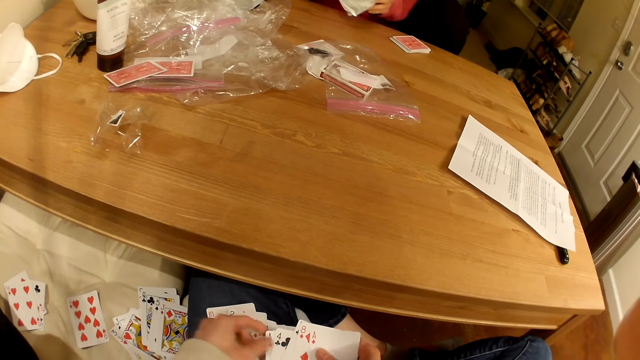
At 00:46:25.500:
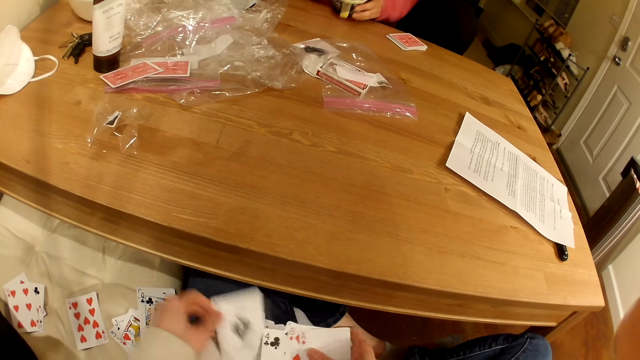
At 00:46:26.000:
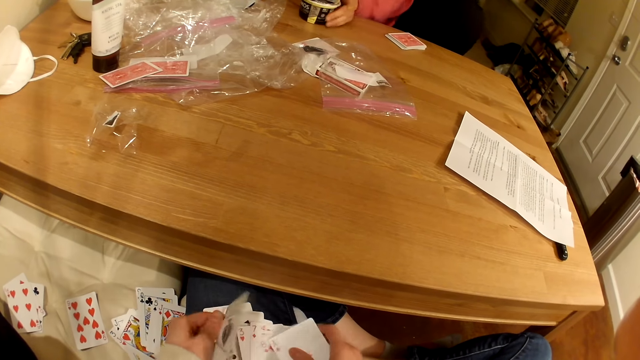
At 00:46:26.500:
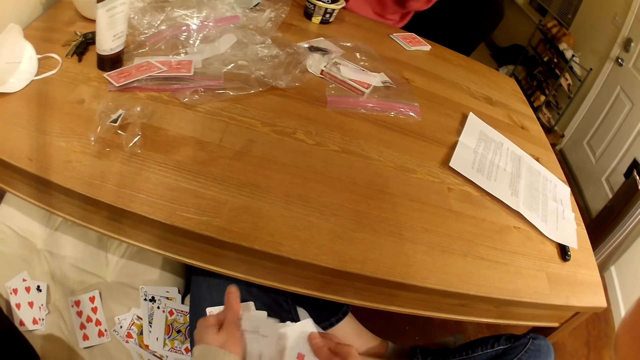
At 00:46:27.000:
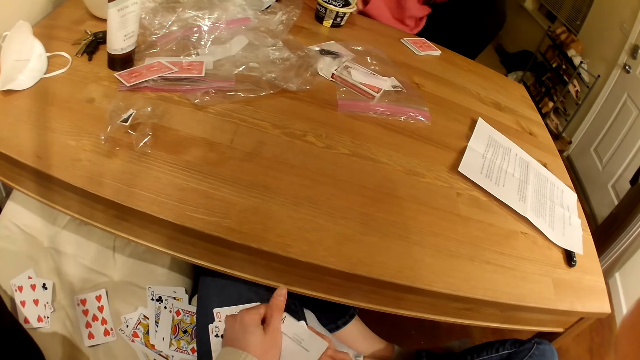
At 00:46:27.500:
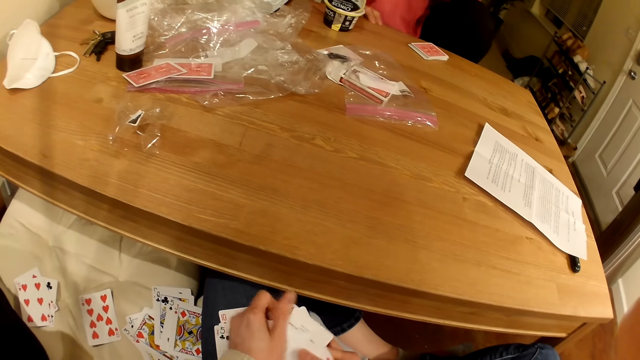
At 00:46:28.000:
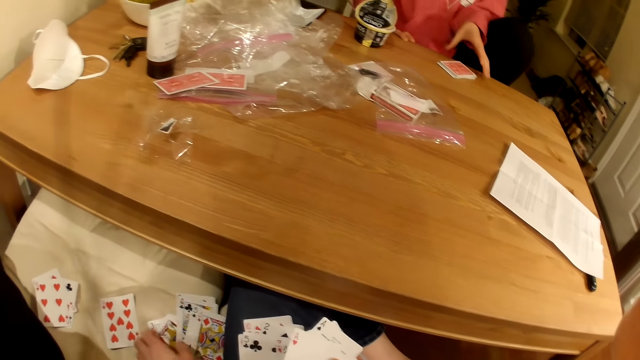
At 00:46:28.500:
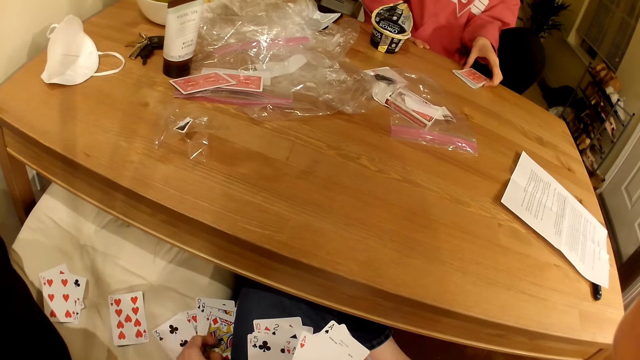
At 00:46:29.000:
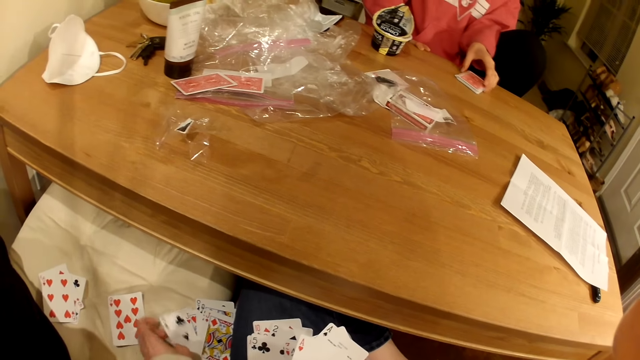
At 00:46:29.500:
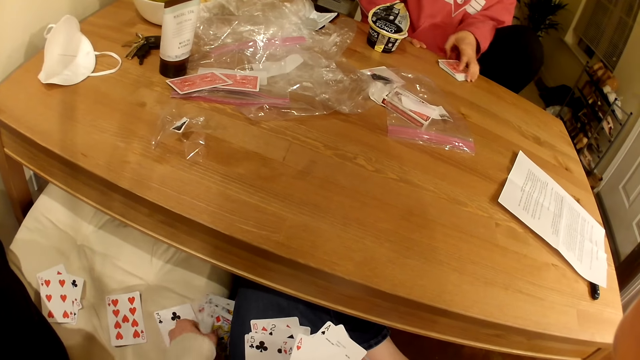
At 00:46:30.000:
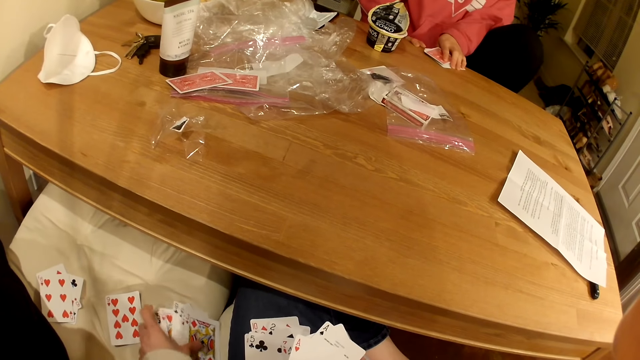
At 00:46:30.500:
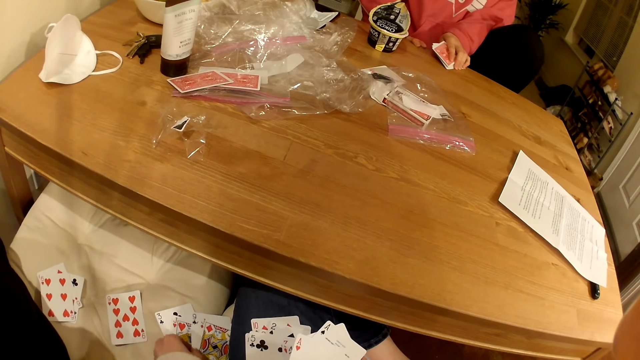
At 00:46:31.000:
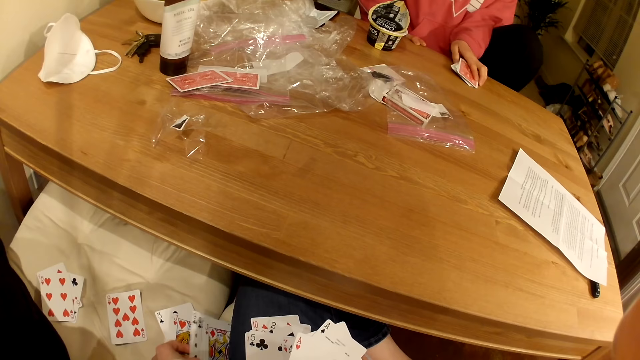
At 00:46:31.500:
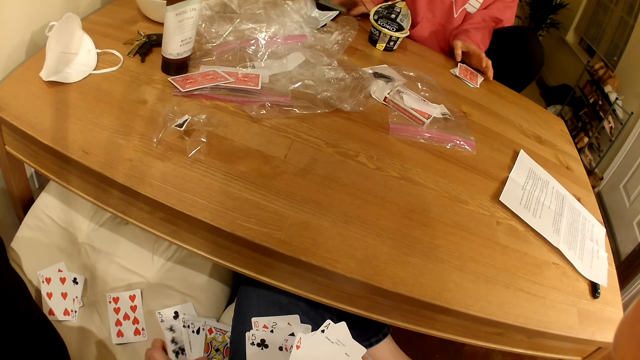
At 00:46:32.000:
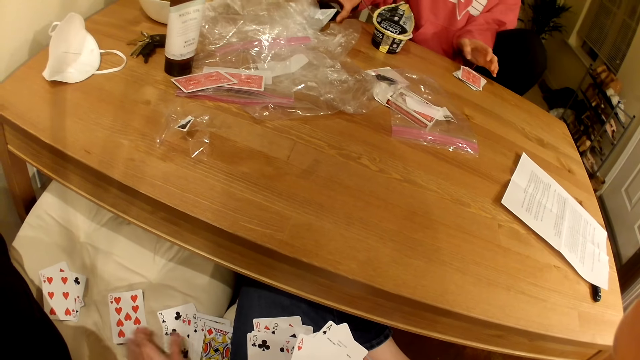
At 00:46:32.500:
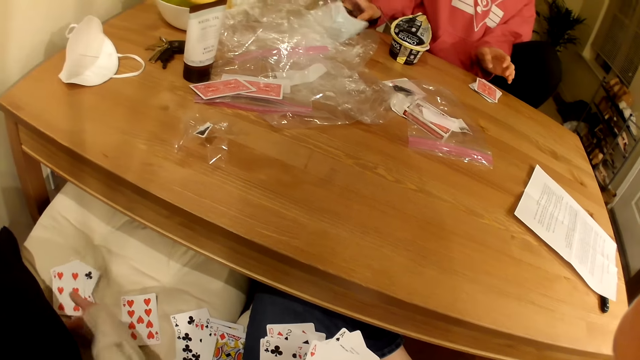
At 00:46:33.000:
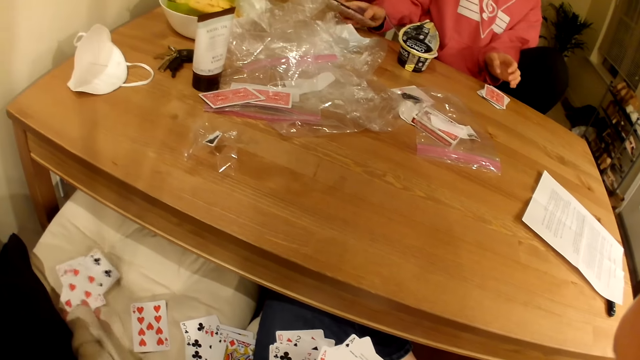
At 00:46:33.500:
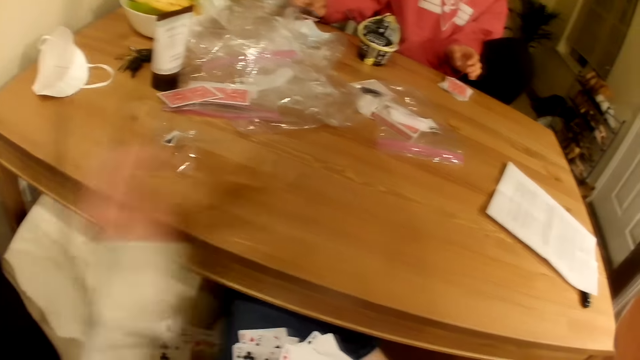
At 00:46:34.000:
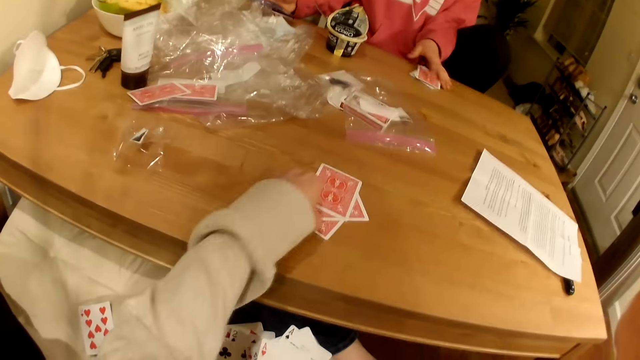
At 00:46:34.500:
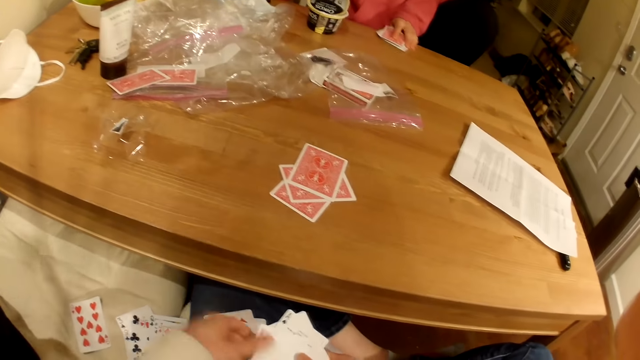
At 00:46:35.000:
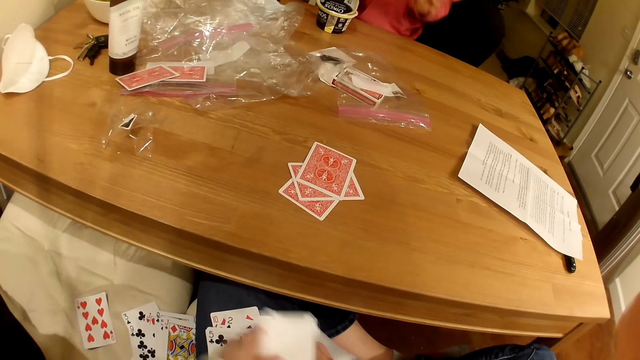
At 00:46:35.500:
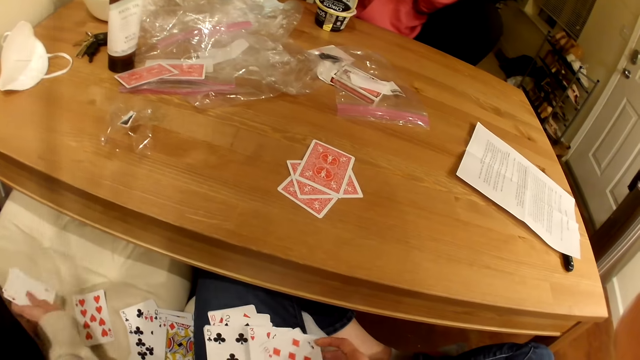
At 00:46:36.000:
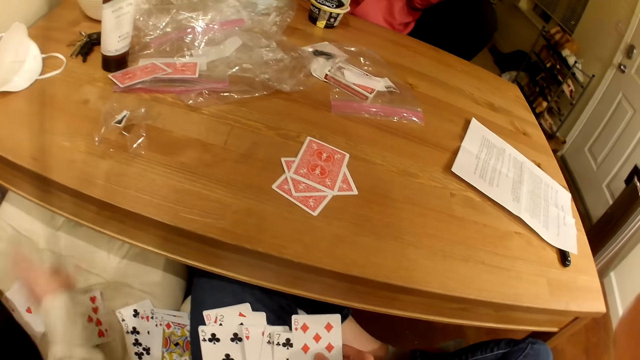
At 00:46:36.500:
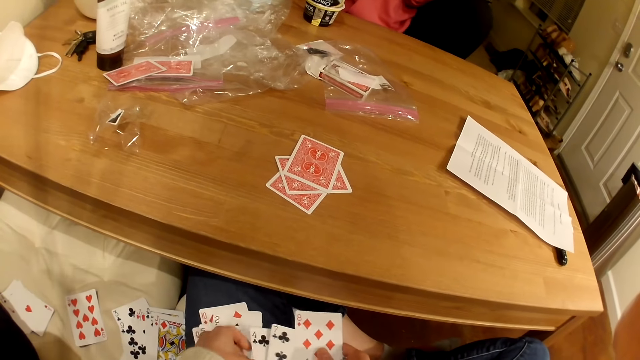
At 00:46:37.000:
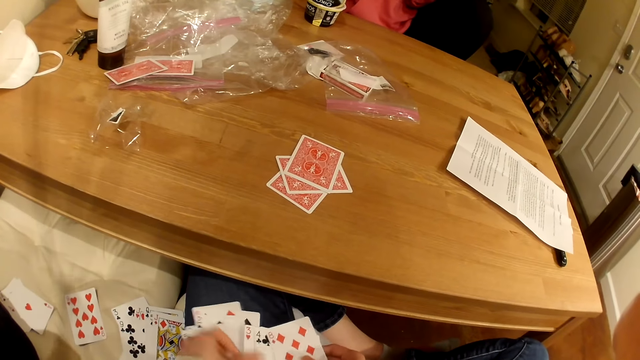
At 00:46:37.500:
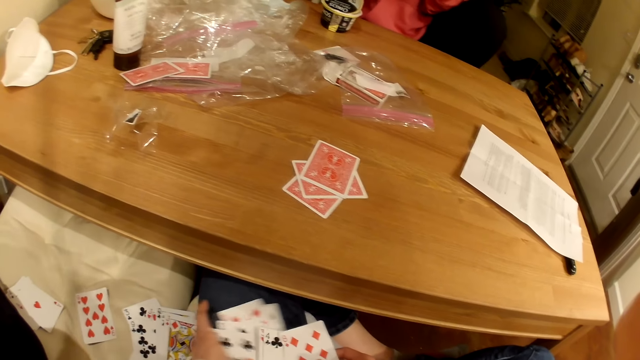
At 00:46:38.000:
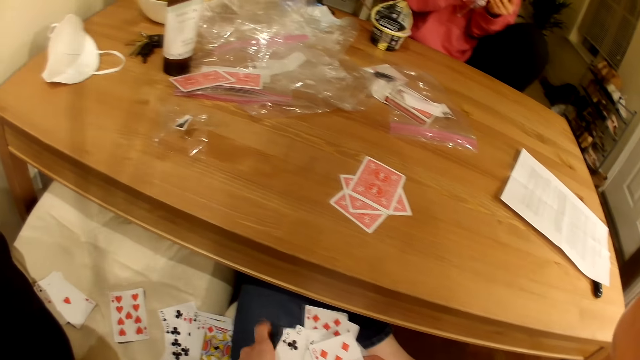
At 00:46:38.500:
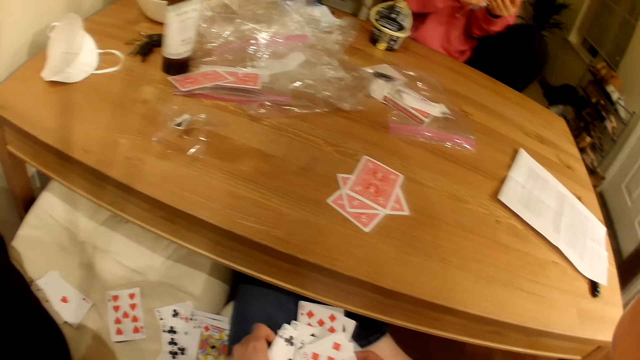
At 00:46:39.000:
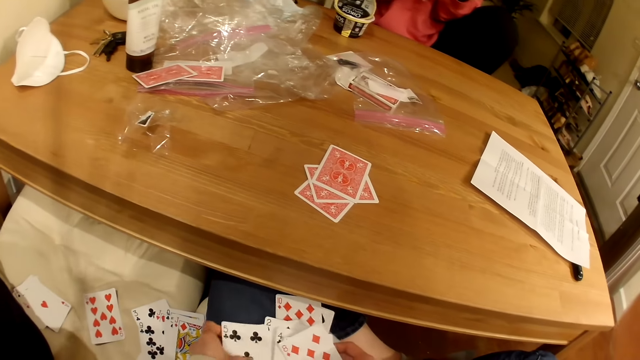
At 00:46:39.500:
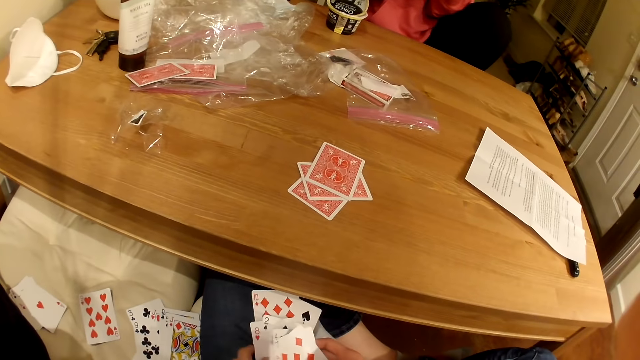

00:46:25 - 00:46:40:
A woman puts the ice cream tin on the table. She moves the cards. The camera wearer inspects the cards on the chair. They talk to the woman. They move the cards to the table. The woman takes the phone. The camera wearer plays a card game with the woman and talks to the woman. The woman picks up her cards. The camera wearer places some of their cards on the chair. They shuffle the cards. They inspect the cards in their hands.

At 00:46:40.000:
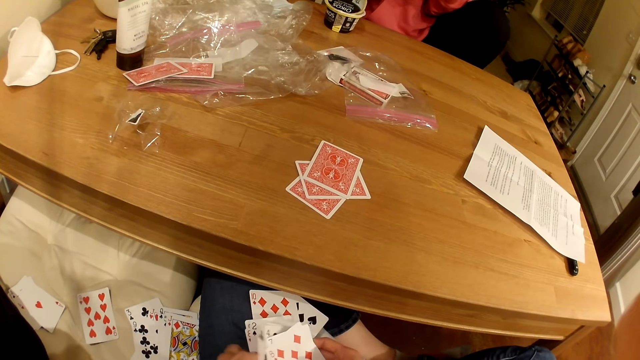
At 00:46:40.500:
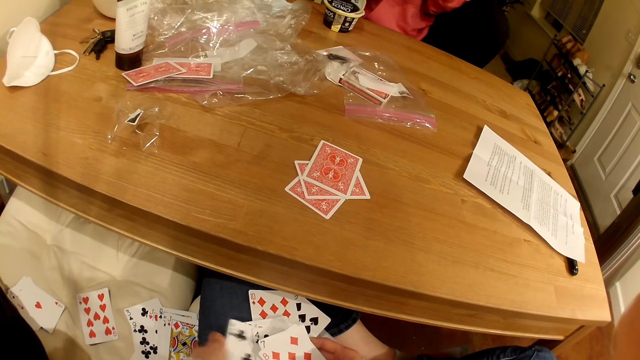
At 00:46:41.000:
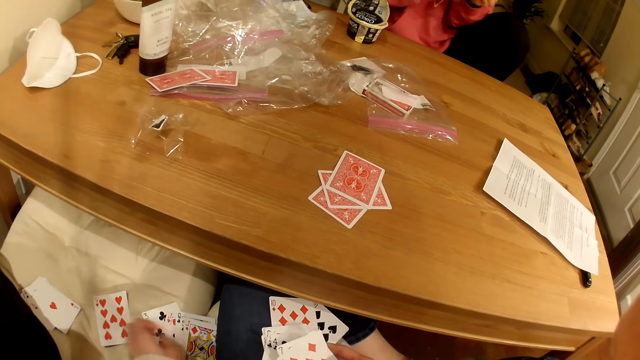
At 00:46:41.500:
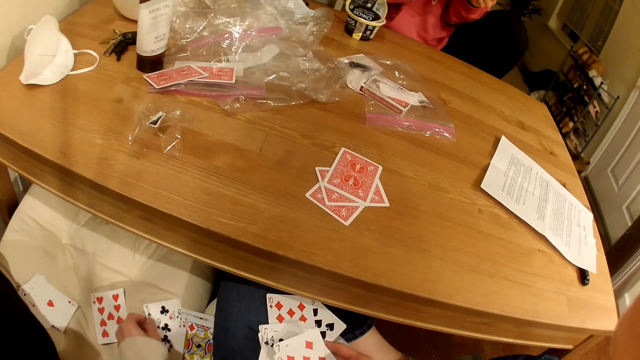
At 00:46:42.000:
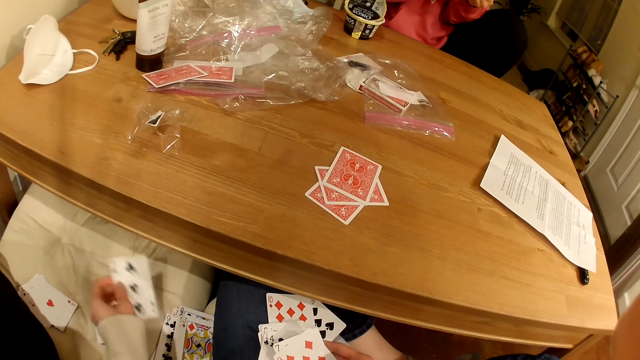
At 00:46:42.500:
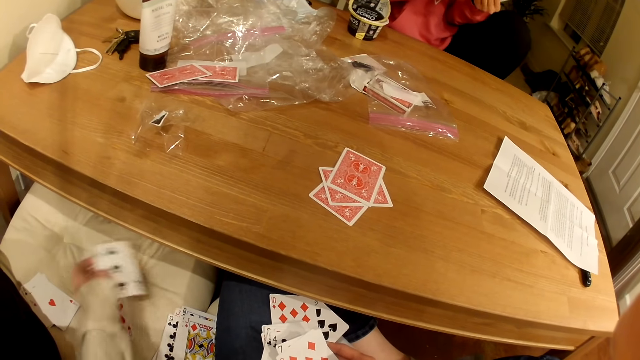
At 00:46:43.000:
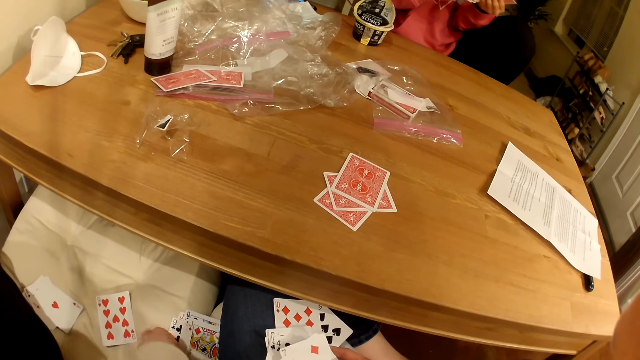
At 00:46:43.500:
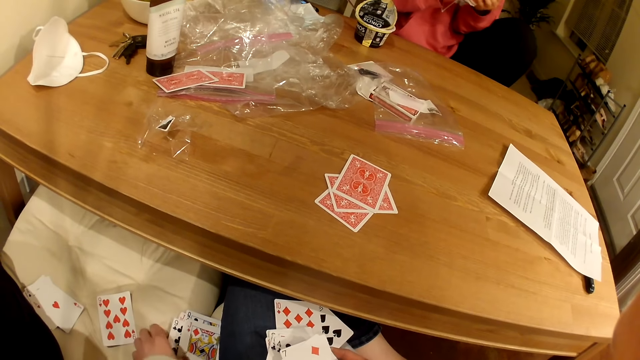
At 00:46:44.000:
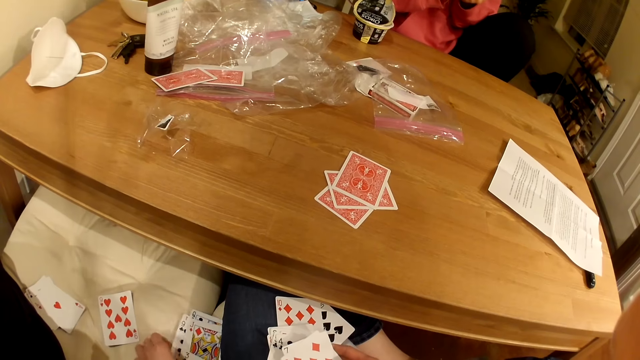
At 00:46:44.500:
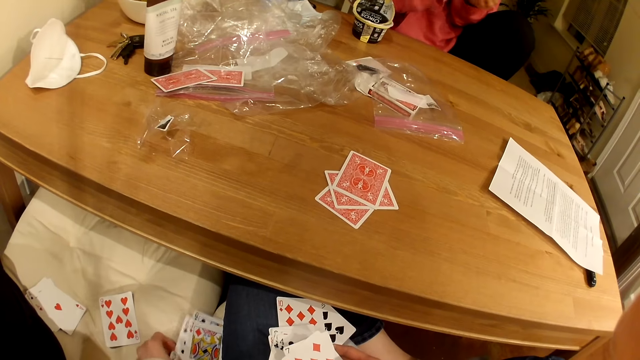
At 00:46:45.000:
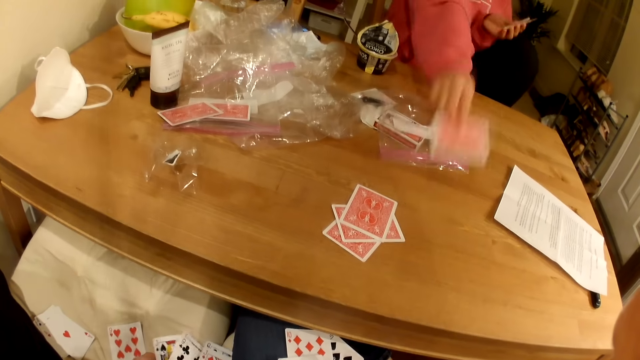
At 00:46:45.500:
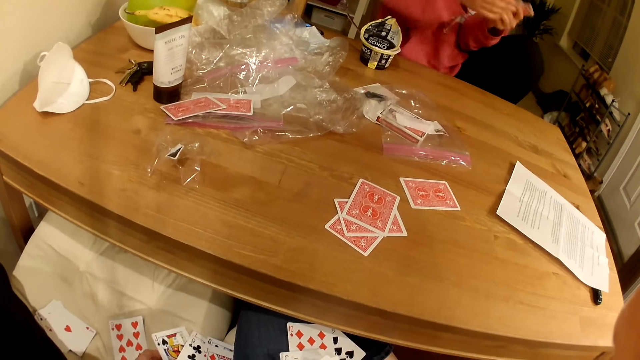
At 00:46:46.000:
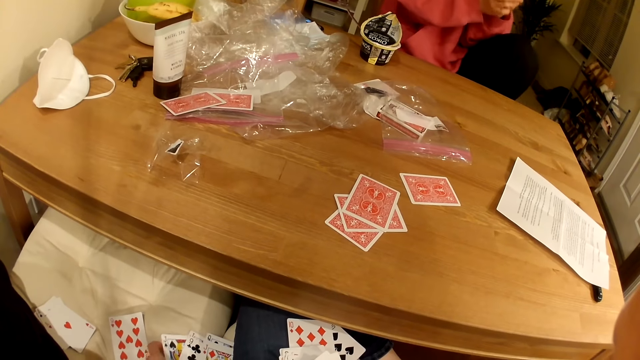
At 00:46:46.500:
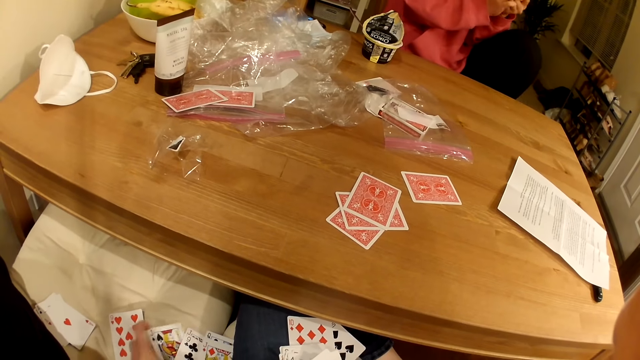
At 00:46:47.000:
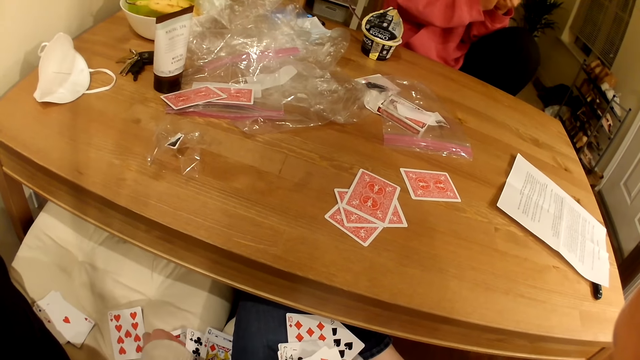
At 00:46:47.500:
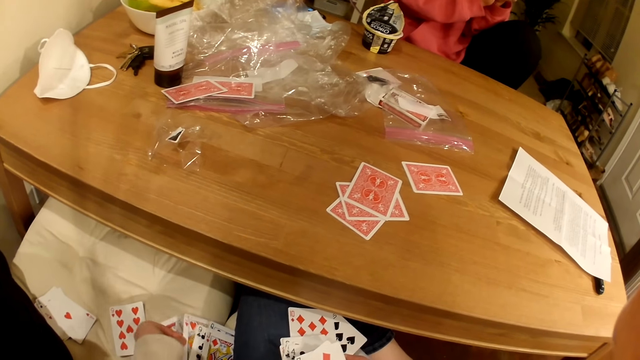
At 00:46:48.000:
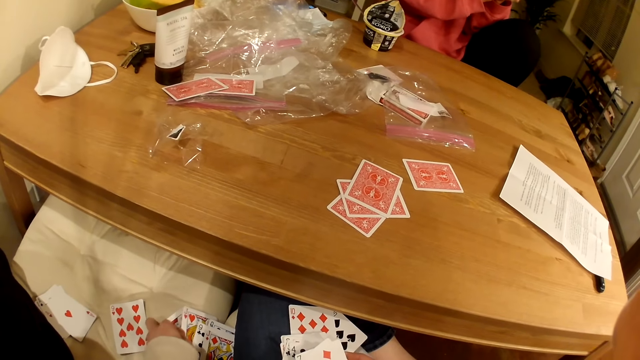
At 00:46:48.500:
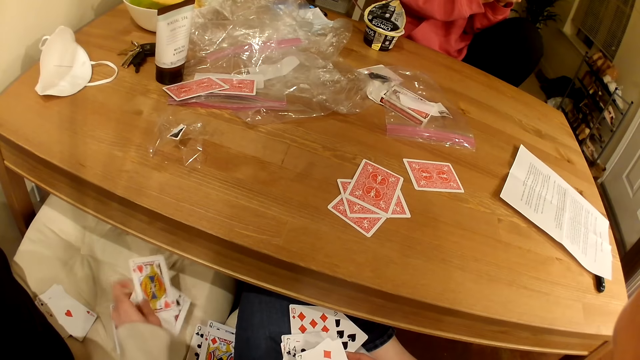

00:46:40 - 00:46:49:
The camera wearer moves the card to the top of the deck. A woman talks to the camera wearer and throws the card on the table. The camera wearer moves the cards to the top of the table.
